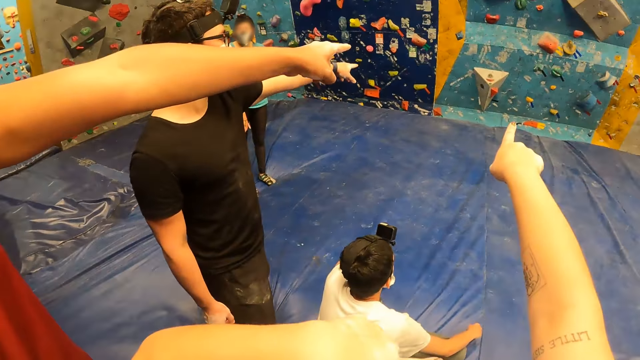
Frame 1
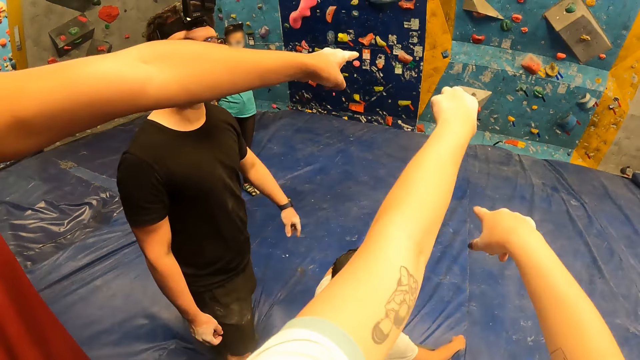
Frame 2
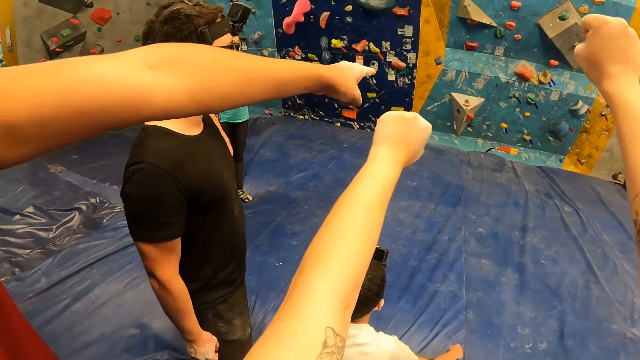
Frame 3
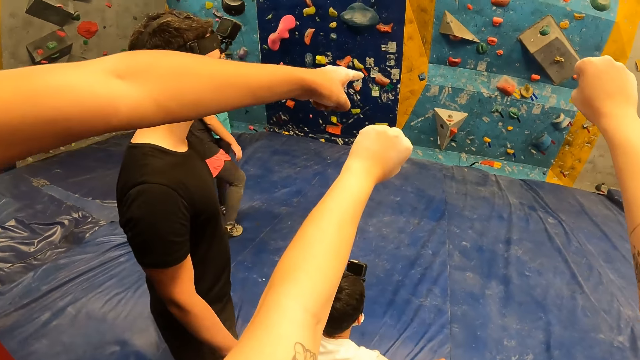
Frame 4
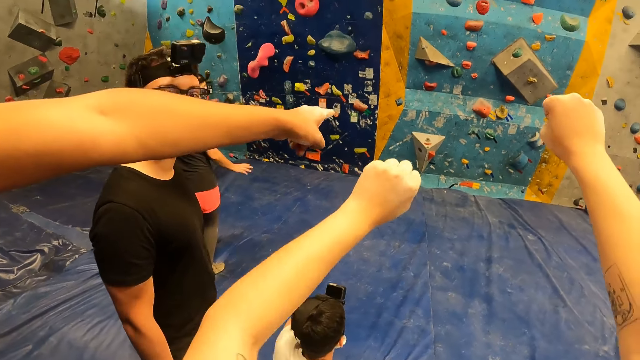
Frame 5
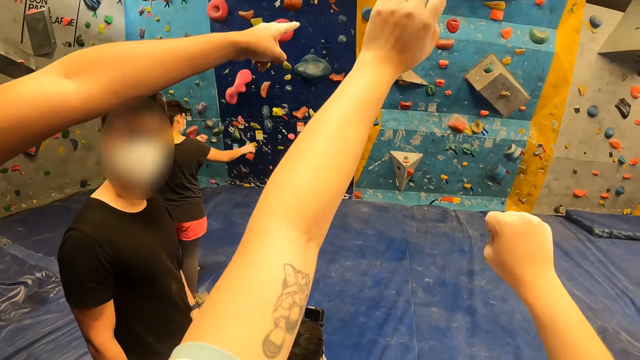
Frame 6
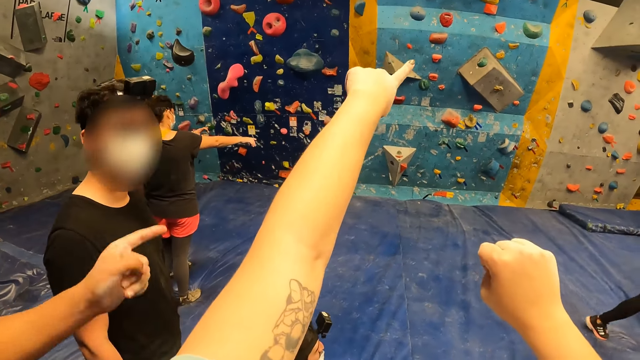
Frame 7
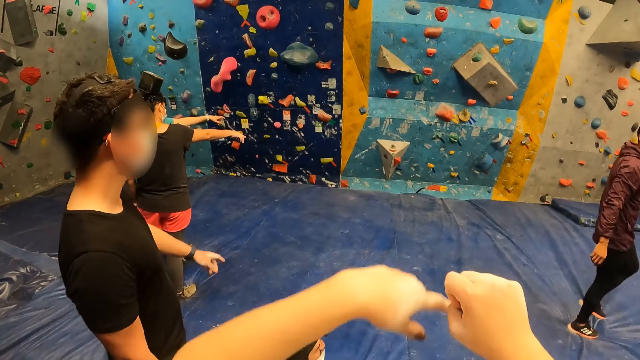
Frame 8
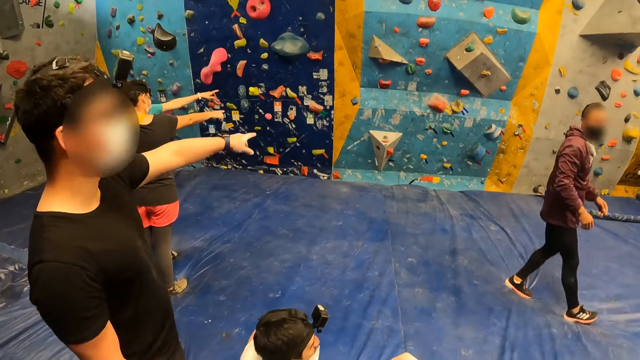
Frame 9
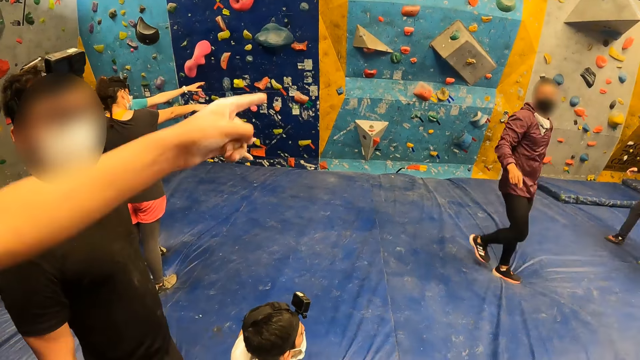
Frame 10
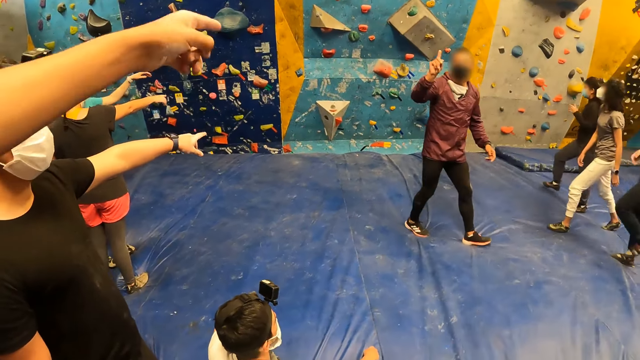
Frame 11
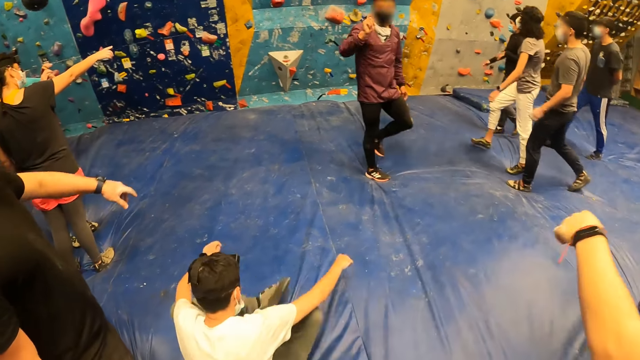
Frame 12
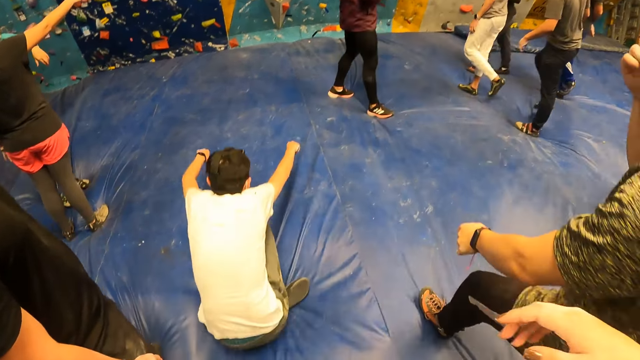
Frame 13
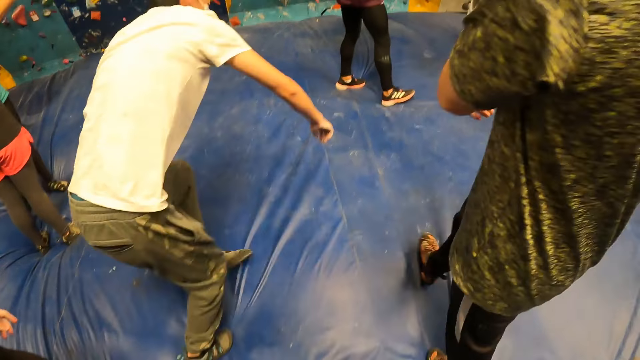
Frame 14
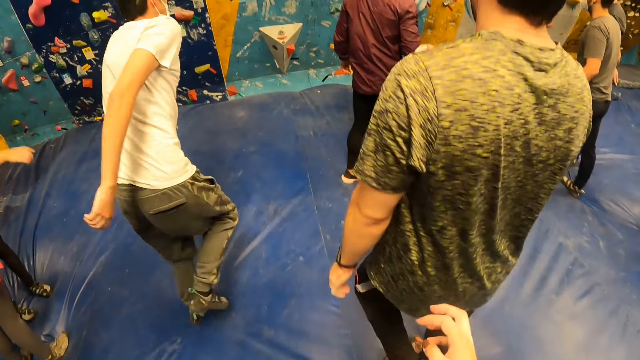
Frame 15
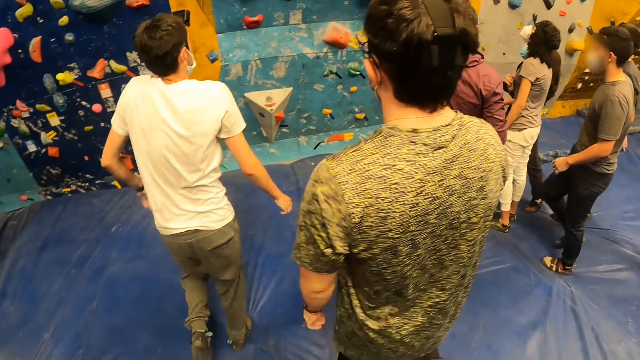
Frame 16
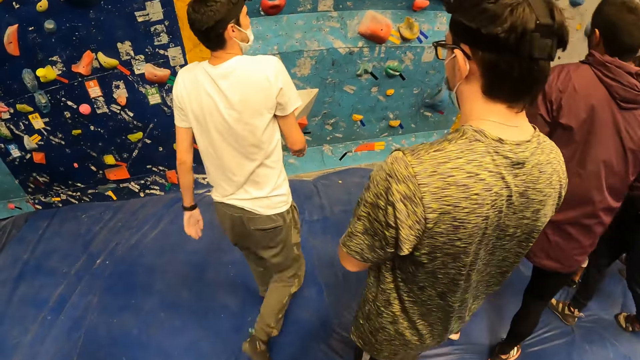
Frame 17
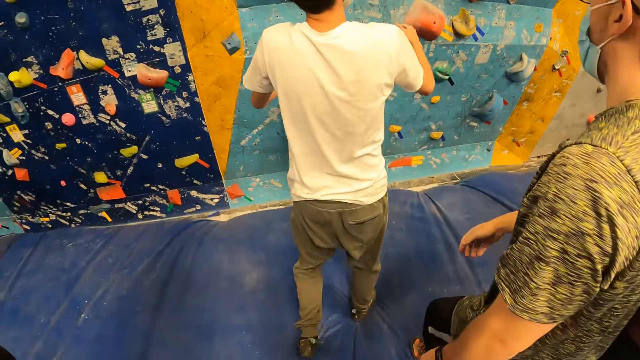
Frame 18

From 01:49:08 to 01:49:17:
The camera wearer points with the right hand. He raises his left hand. He calls with the left hand. He points with the left hand. He puts the hands down. He walks towards the climbing wall.

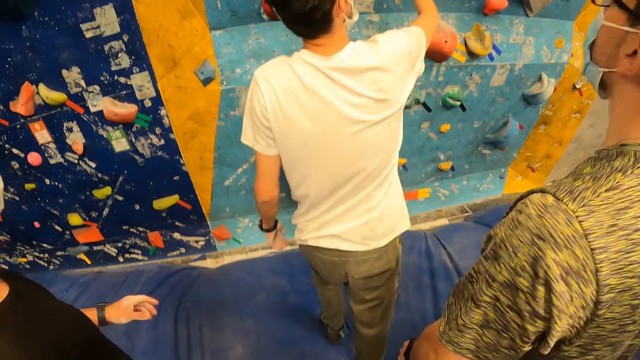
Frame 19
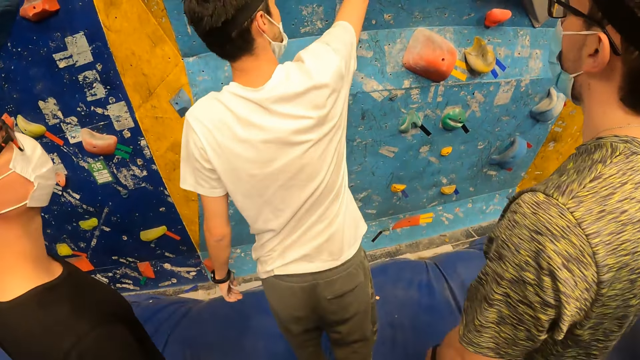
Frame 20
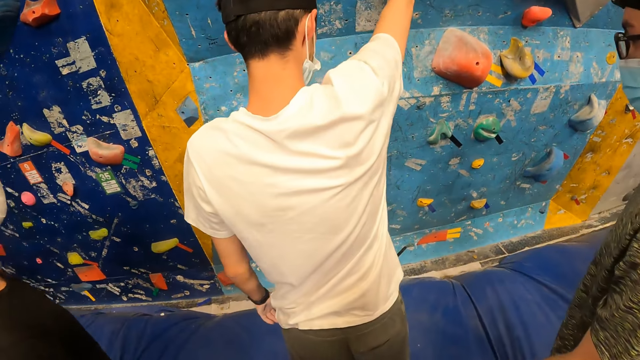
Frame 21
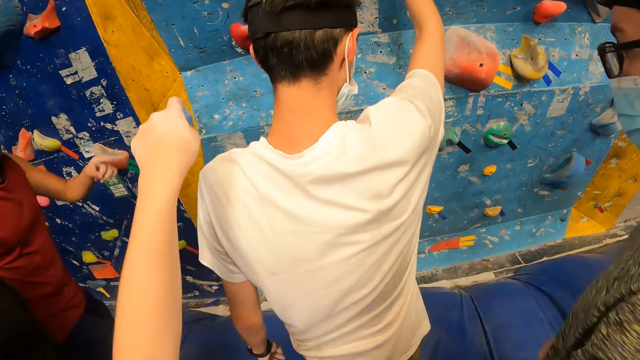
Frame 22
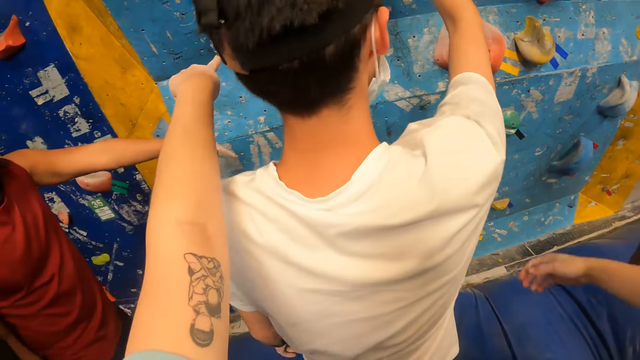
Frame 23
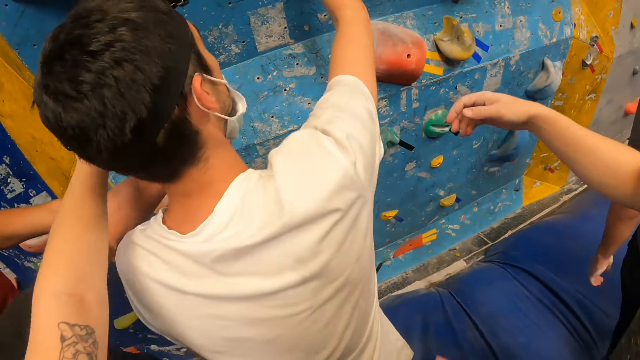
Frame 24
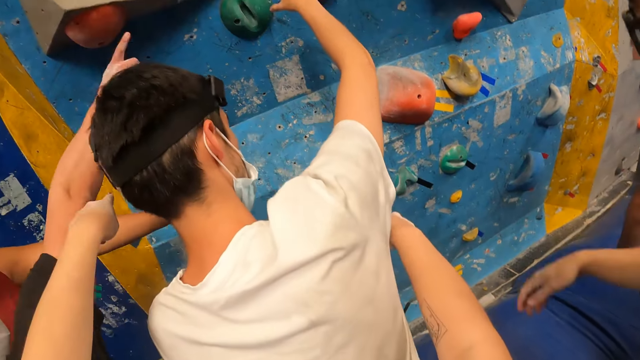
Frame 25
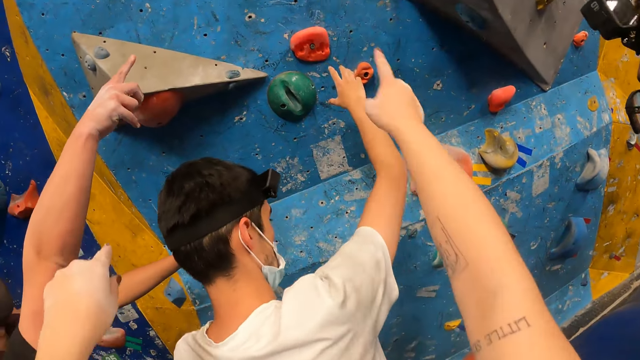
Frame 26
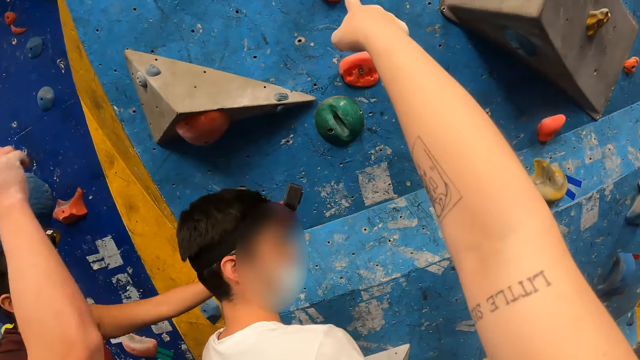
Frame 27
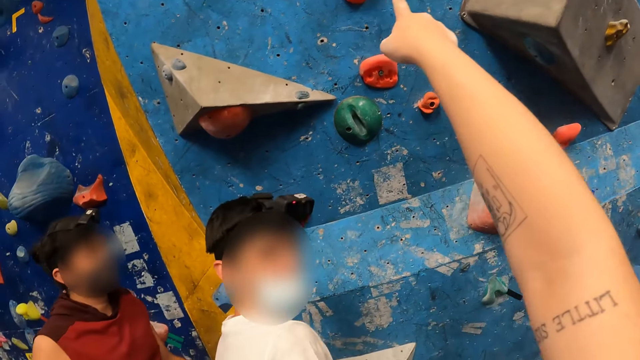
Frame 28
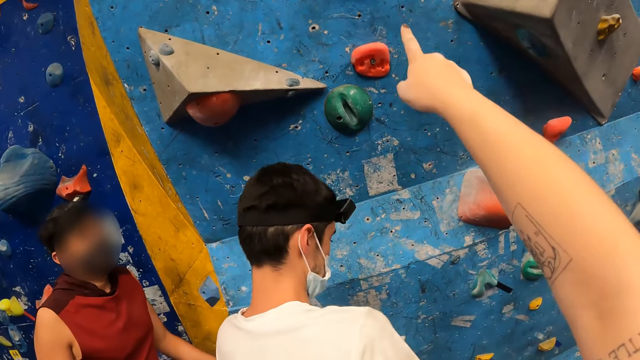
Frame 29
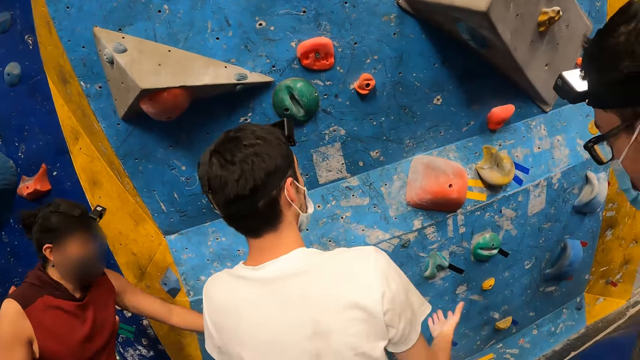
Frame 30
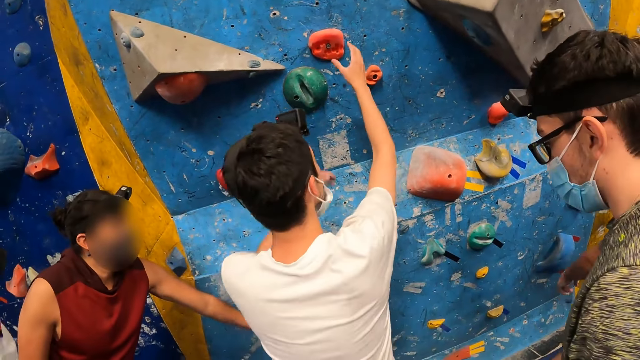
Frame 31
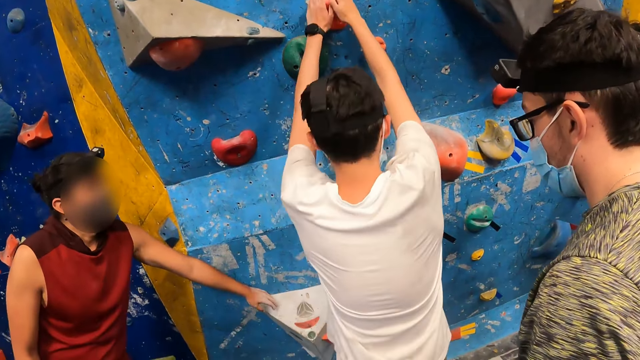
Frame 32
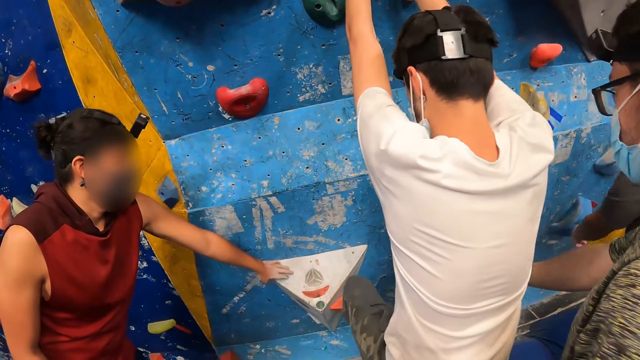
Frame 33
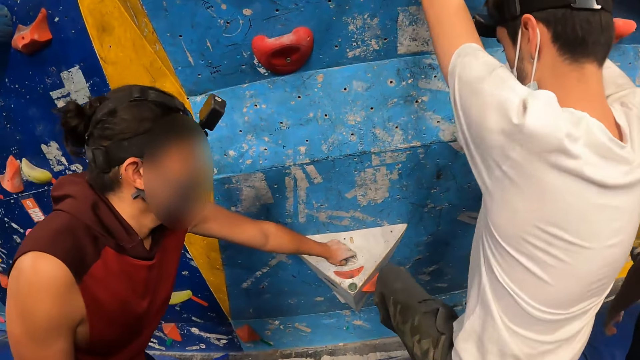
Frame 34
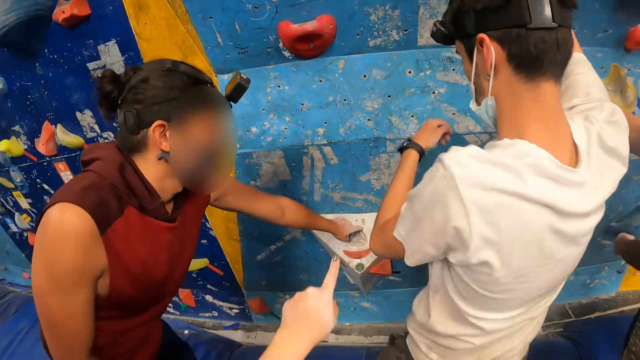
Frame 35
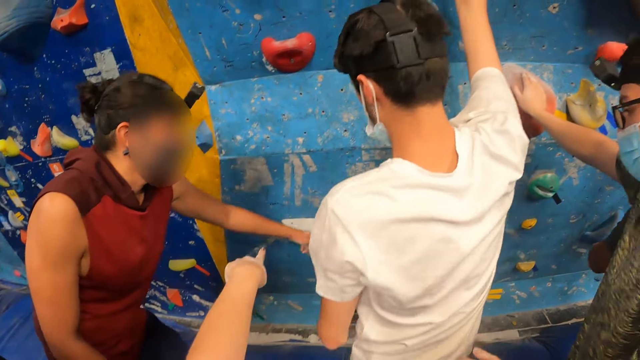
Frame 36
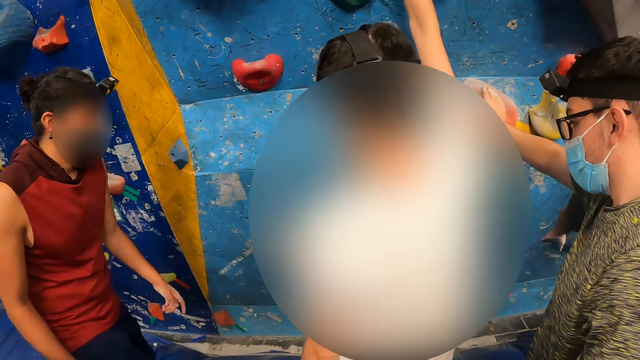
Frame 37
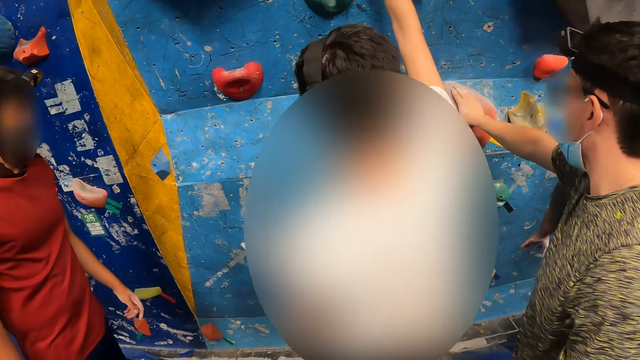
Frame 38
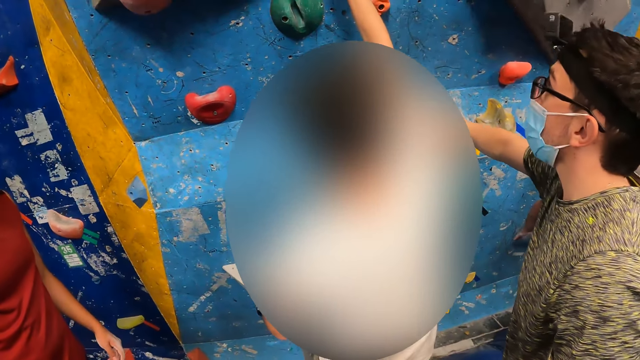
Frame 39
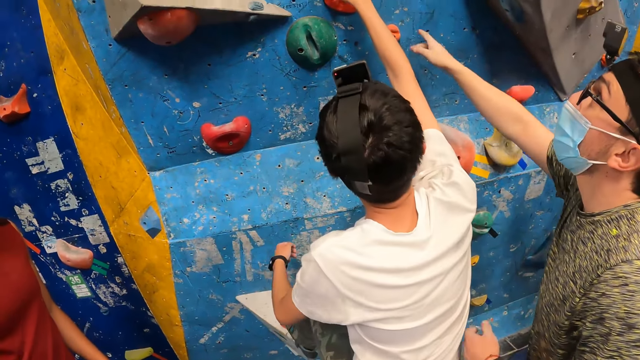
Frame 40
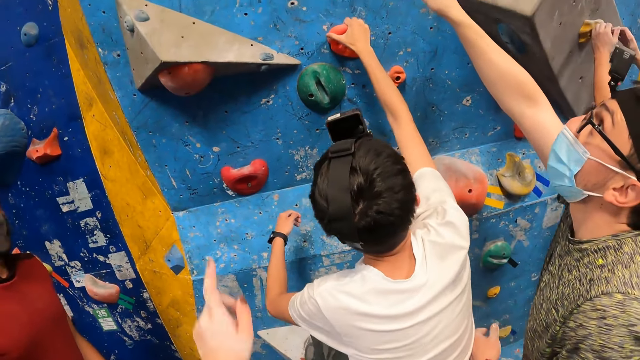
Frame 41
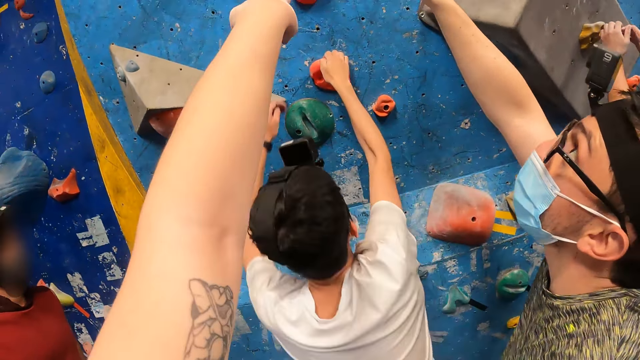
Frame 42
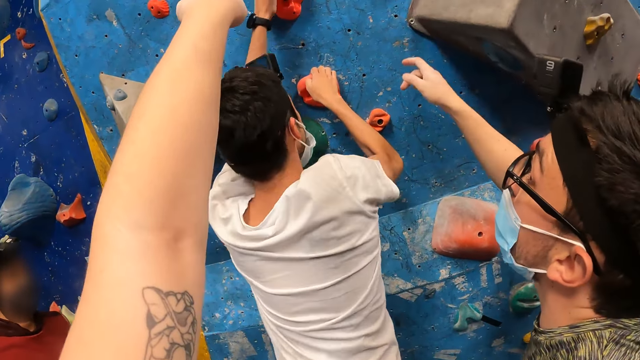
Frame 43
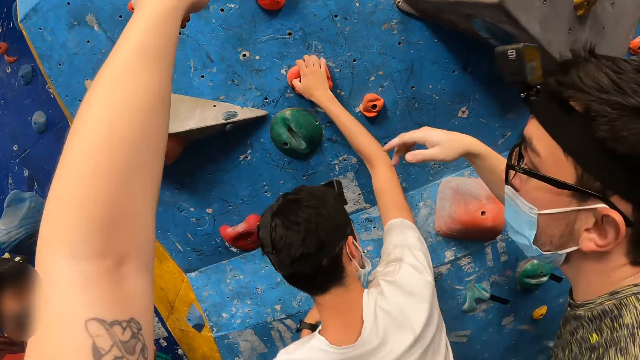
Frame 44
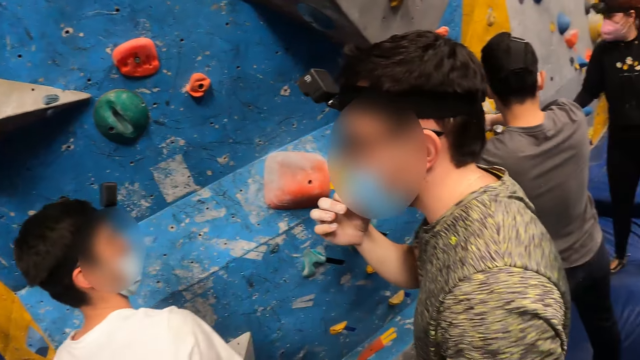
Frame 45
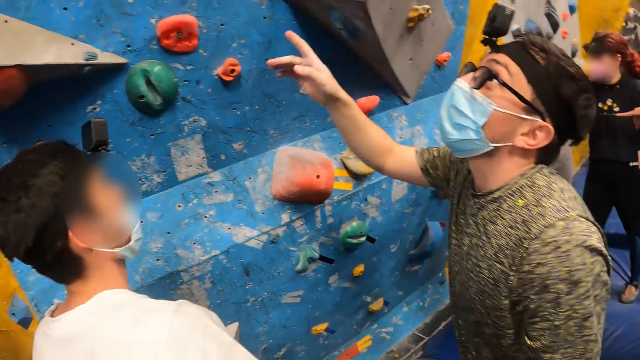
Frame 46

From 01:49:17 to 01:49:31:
The camera wearer moves forward. They point with the left hand. They interact with a group of people. They point with the right hand. They put the right hand down. They point in front with the left hand. They point with the left hand.
